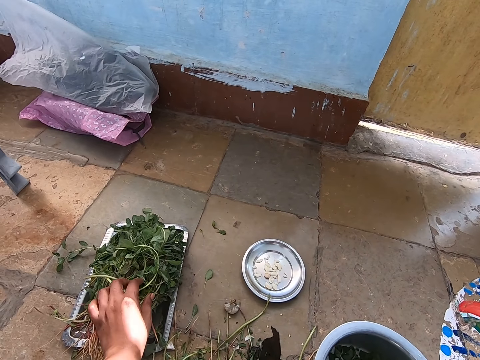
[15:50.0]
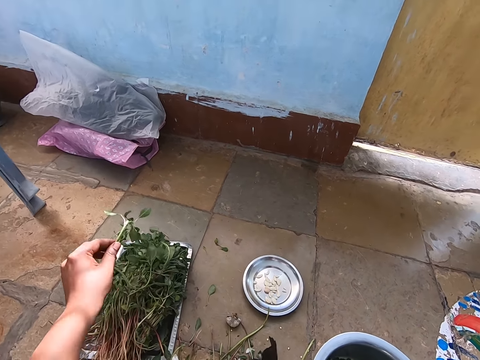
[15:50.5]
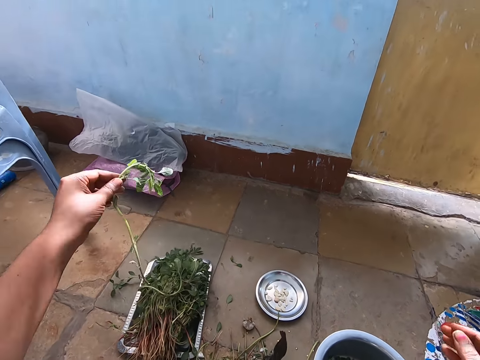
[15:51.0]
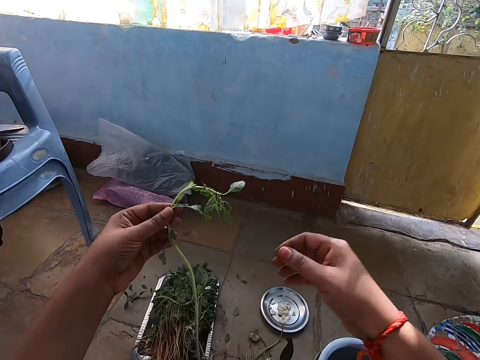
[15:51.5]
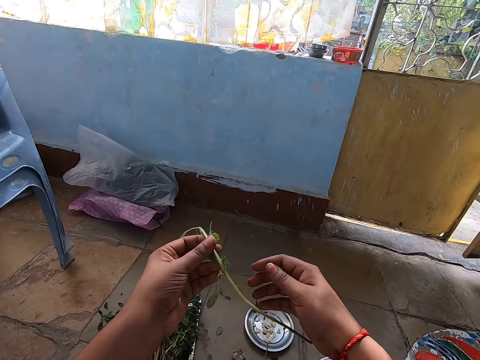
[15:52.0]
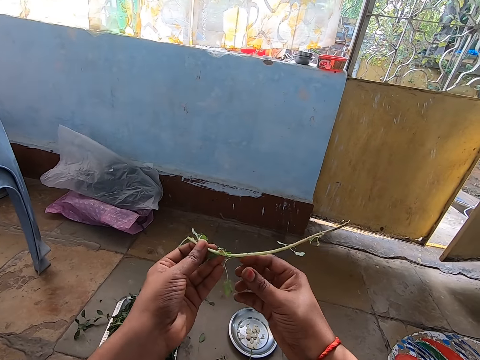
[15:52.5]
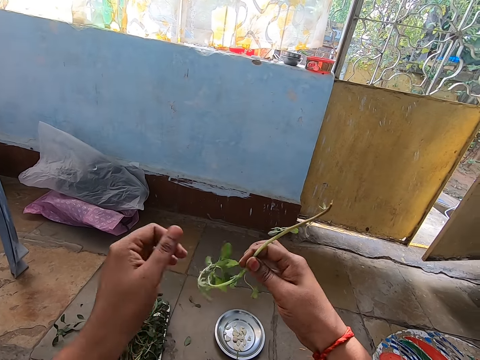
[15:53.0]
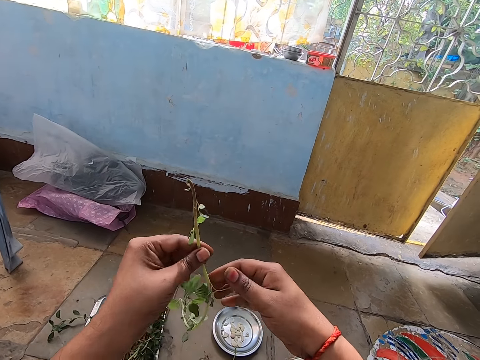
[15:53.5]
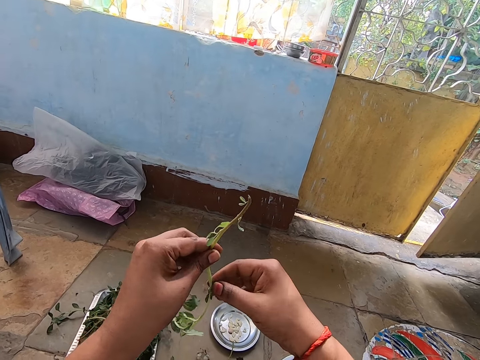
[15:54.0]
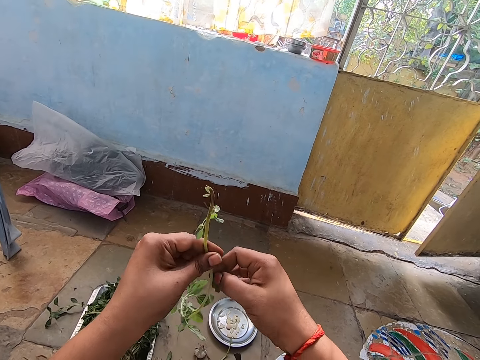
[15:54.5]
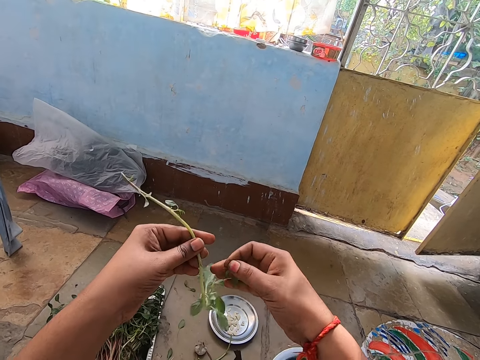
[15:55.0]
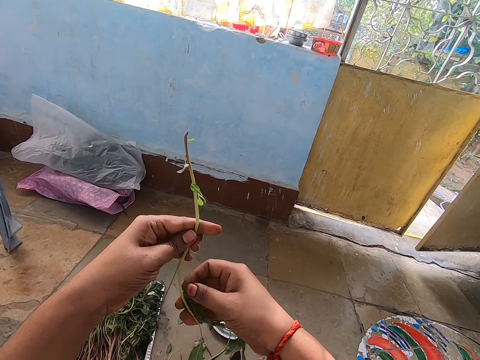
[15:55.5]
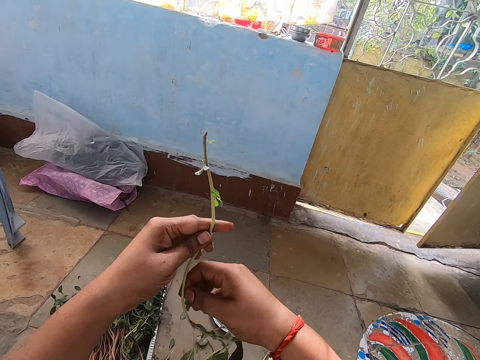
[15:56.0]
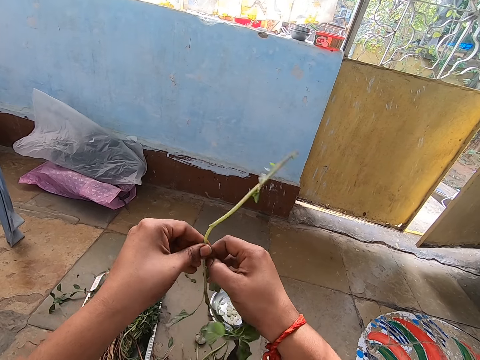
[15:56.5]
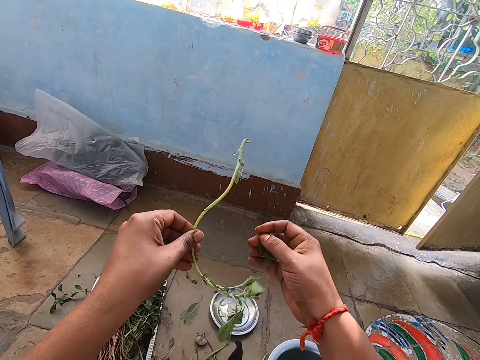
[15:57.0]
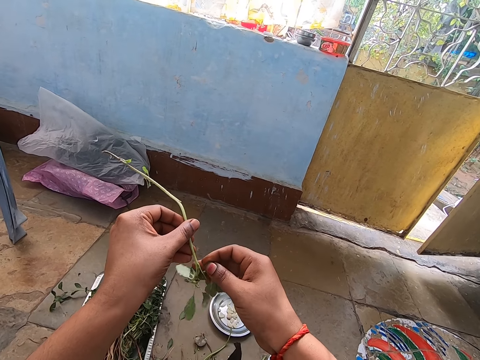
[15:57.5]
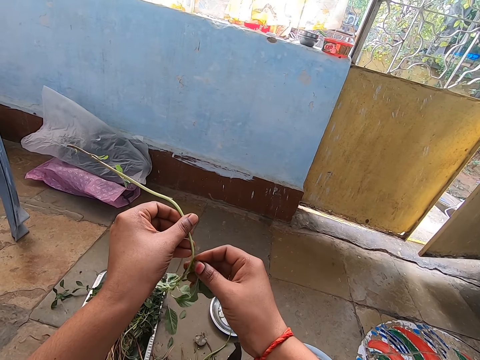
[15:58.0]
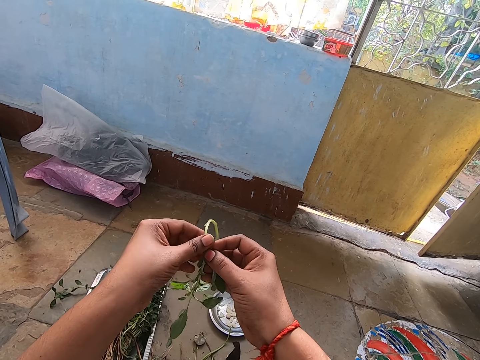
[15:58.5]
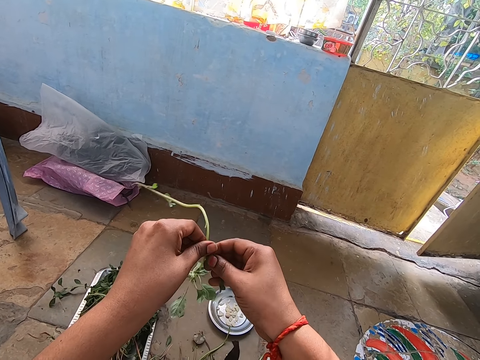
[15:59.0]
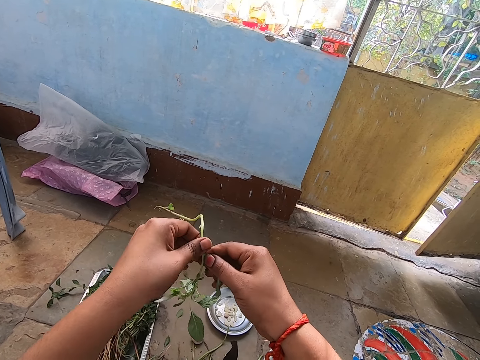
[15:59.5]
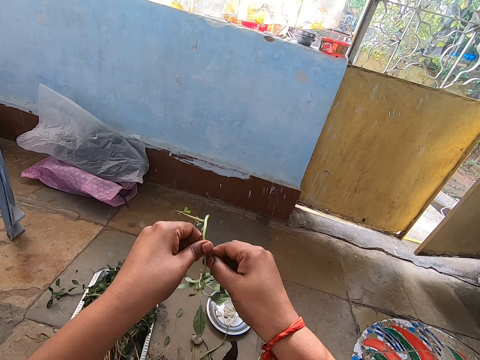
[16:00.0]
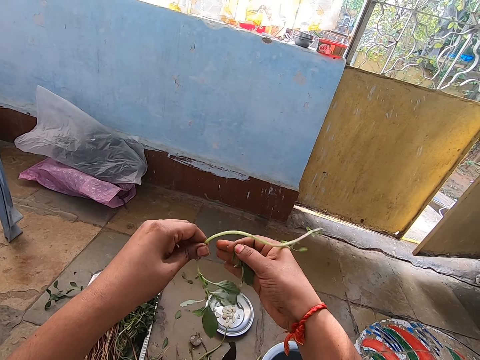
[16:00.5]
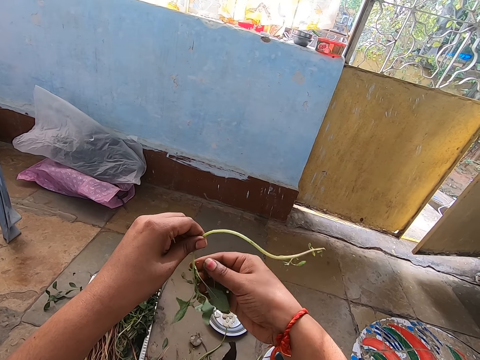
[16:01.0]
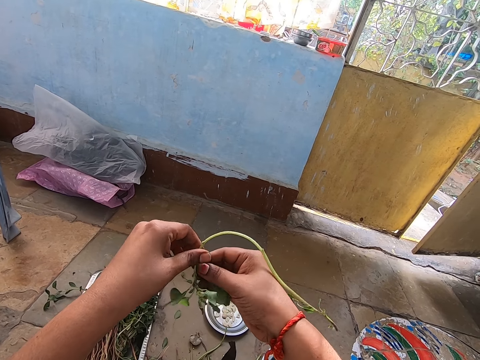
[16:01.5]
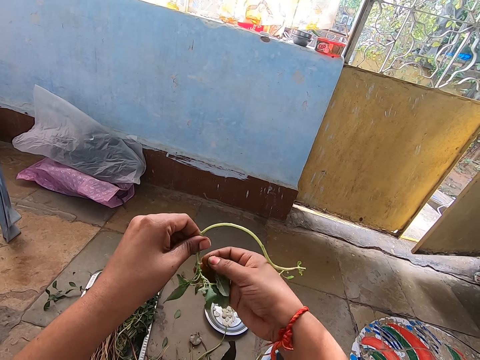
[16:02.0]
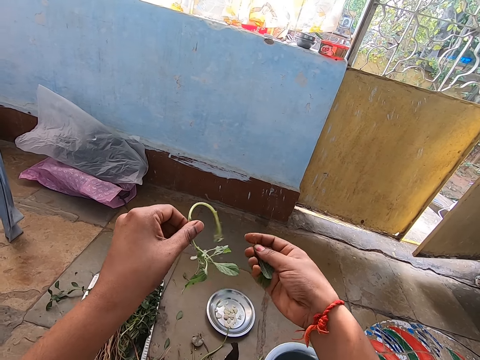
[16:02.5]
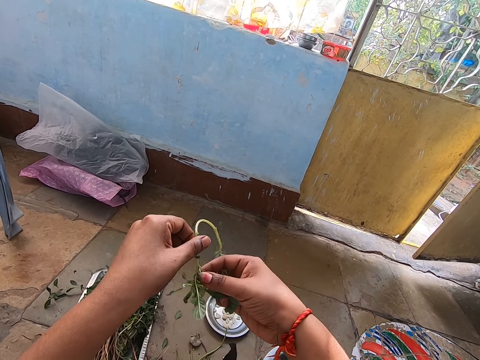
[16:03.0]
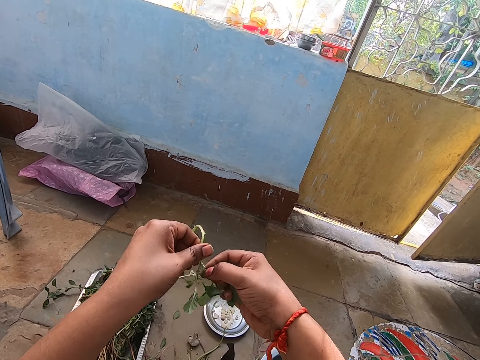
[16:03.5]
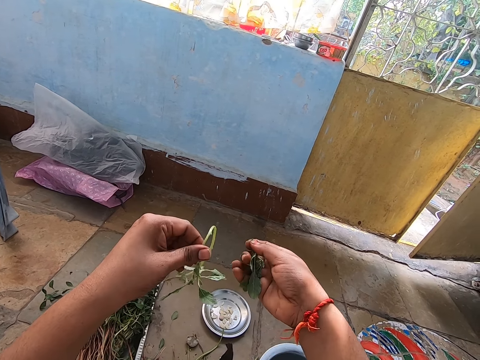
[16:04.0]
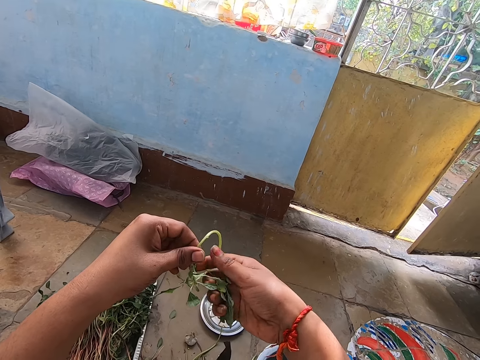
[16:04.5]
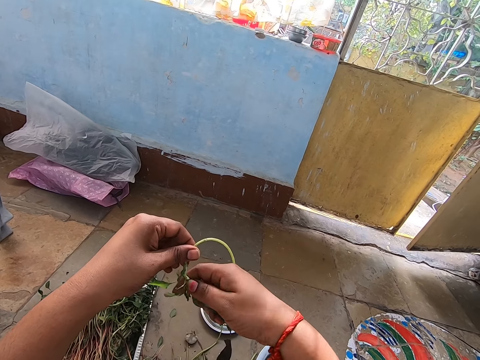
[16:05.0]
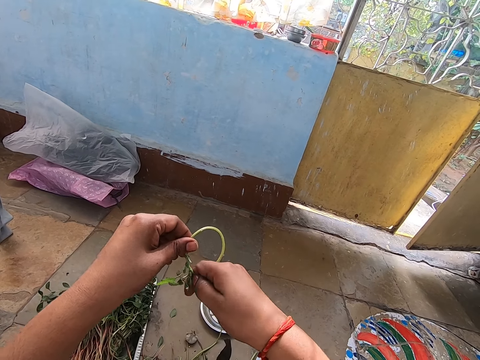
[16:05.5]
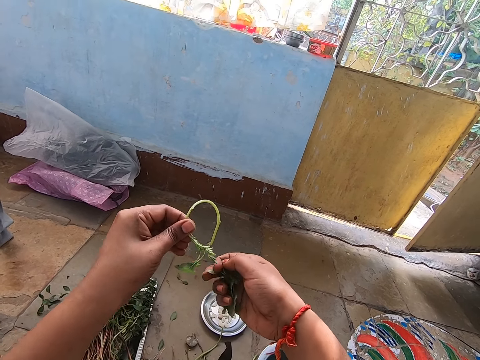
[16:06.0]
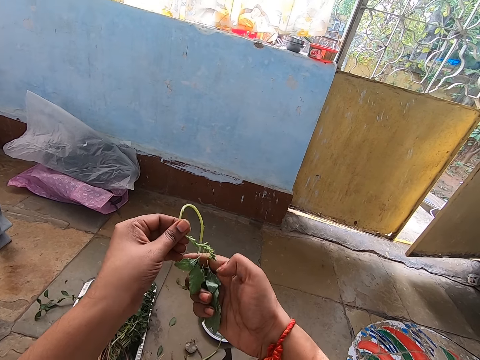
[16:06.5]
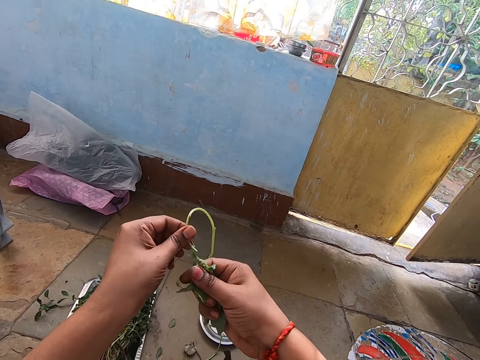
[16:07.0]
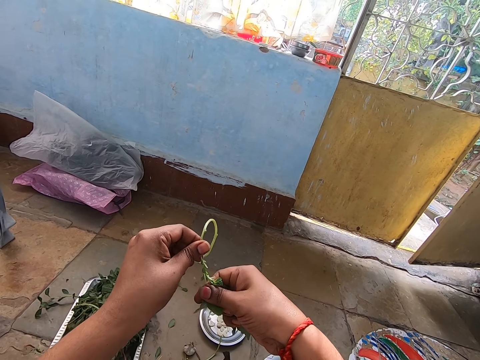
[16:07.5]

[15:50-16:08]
The camera wearer picks up a branch from the tray on the floor with her left hand. She transfers the branch from her left hand to her right hand. She transfers the branch from her right hand to her left hand. She cuts a leaf from the branch in her left hand with her right hand. She cuts a leaf from the branch again. She removes her left hand from the branch. She holds the branch with her left hand. She cuts a leaf from the branch in her left hand with her right hand repeatedly.

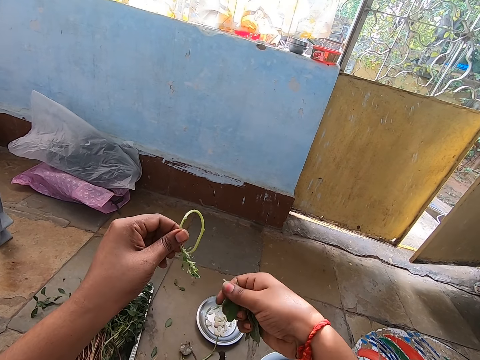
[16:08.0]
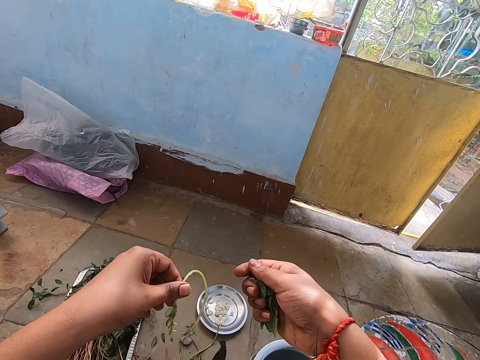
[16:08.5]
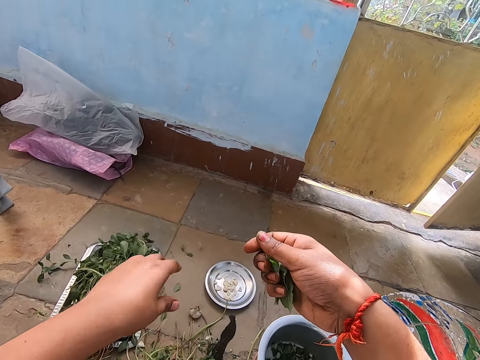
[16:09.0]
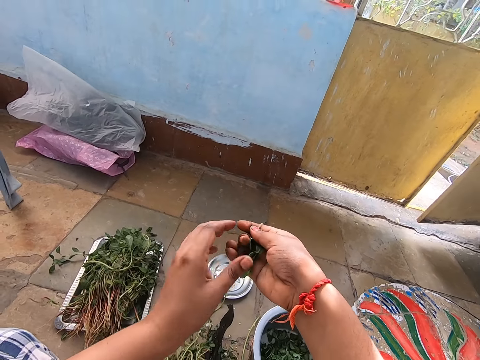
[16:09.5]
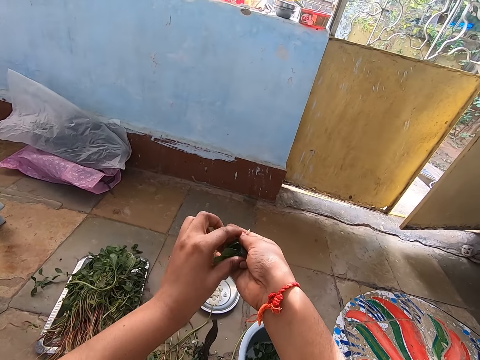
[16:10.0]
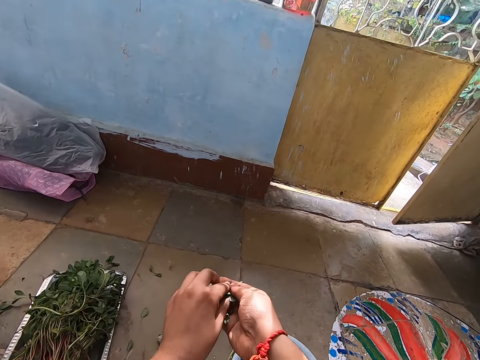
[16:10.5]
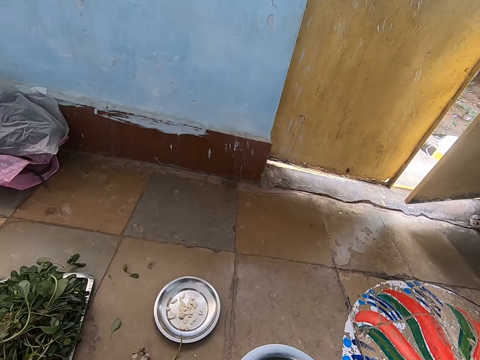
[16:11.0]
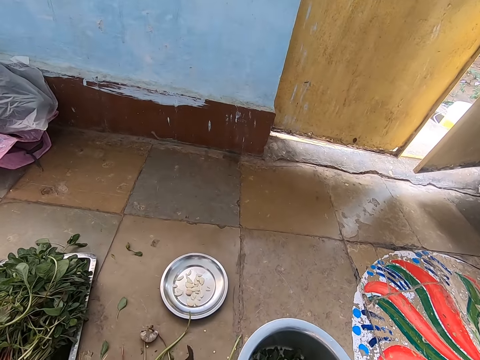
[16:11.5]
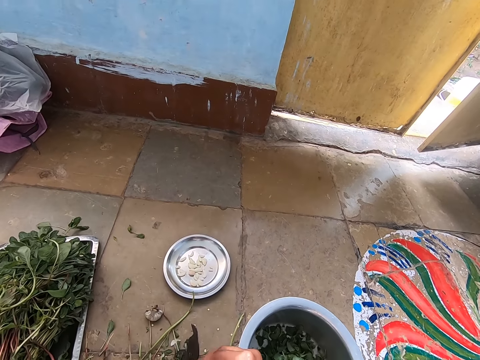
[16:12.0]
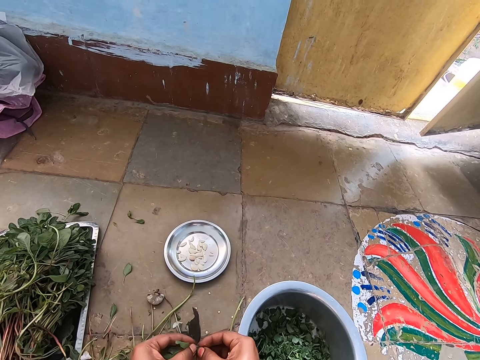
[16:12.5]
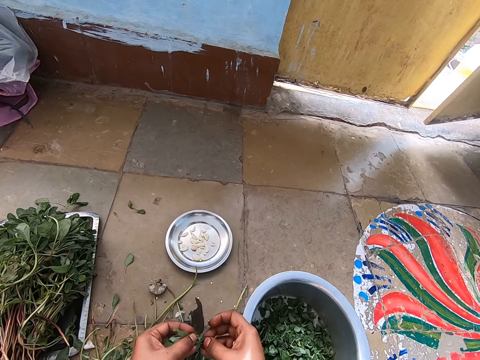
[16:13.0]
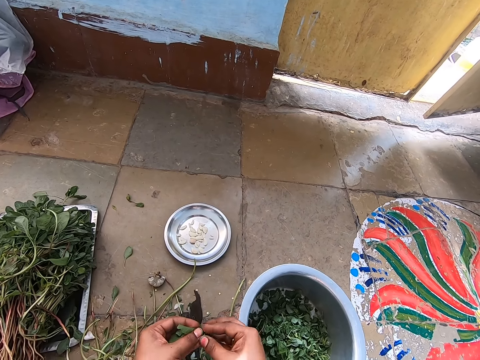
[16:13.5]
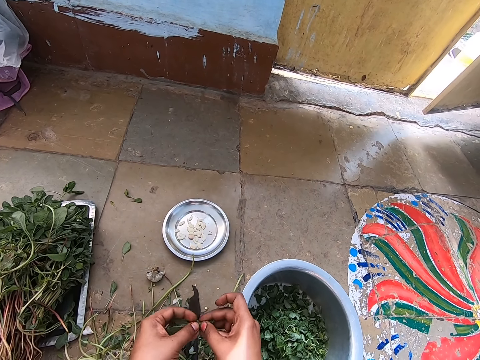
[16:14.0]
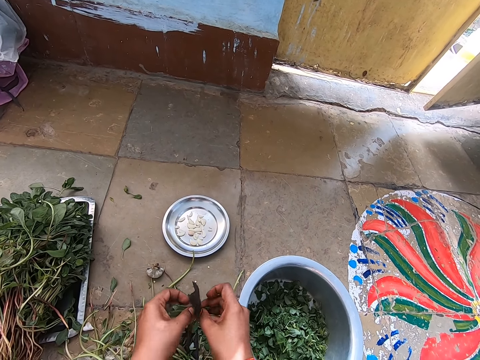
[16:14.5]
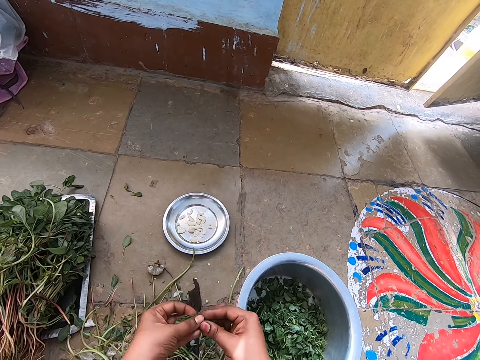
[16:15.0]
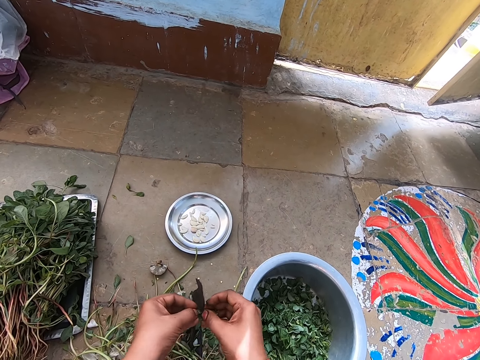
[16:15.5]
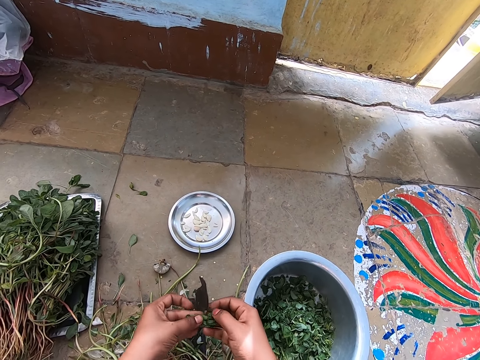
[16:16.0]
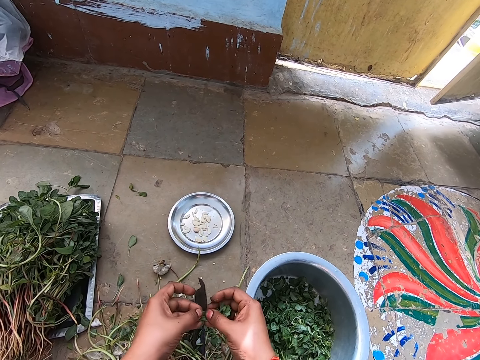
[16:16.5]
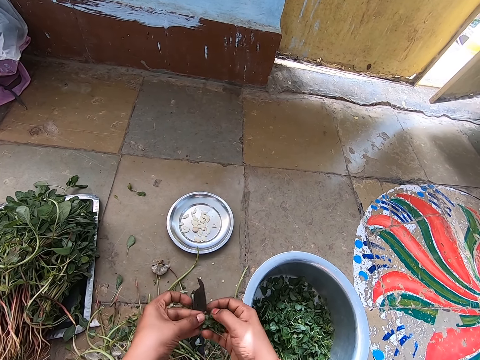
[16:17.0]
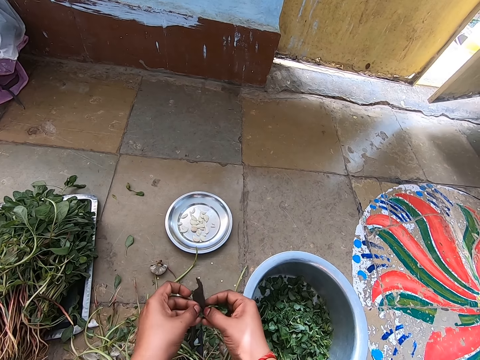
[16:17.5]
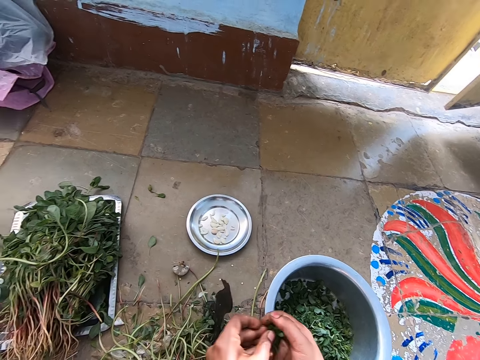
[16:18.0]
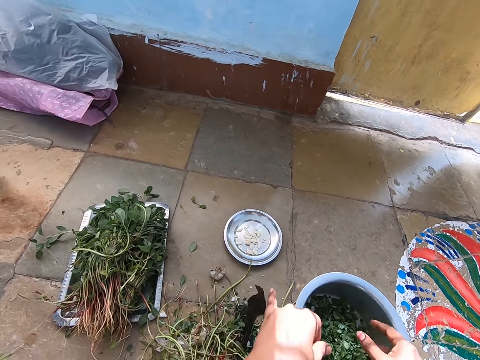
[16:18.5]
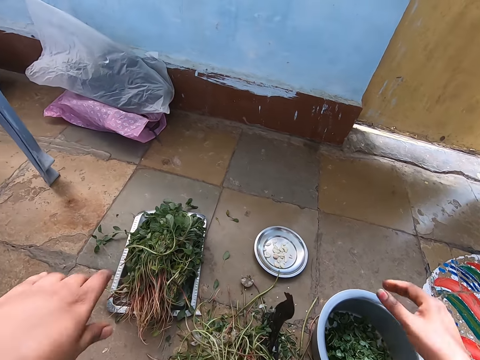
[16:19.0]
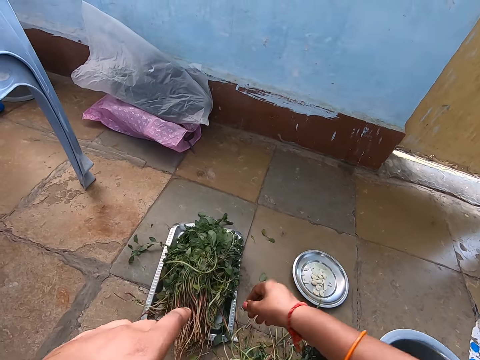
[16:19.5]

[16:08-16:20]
The camera wearer drops the branch on the floor with her left hand. She holds the leaves in her right hand with her left hand. She cuts the leaves in both hands with the iron on the floor. She drops the leaves in the bowl on the floor with both hands.
